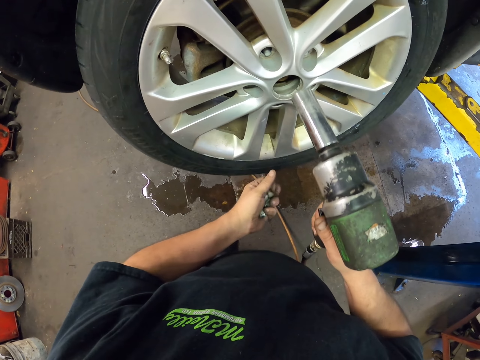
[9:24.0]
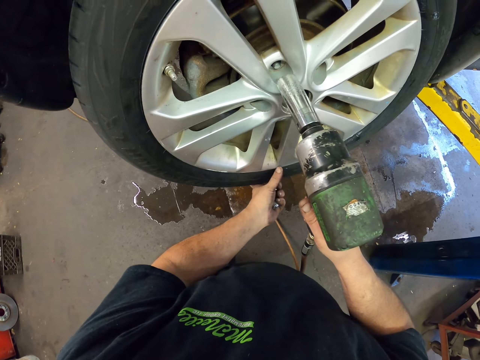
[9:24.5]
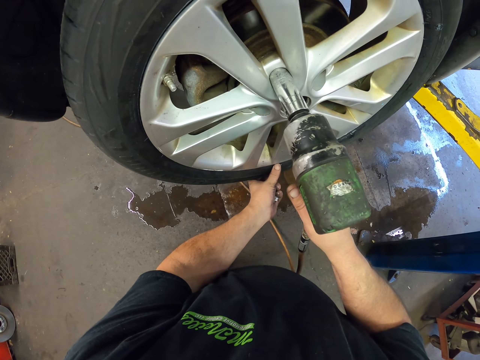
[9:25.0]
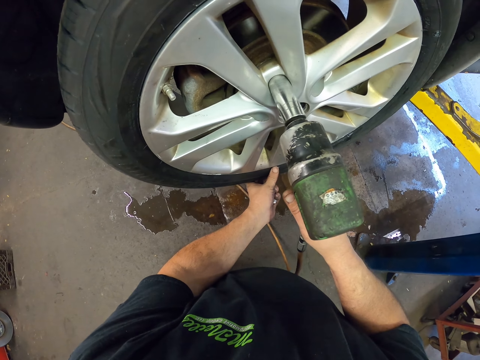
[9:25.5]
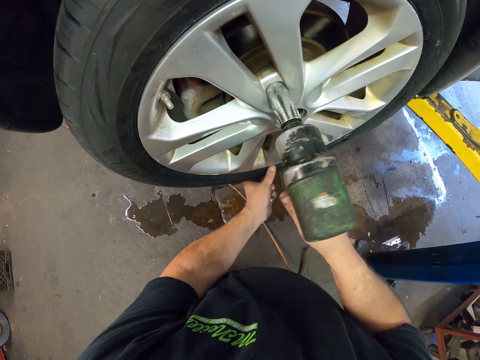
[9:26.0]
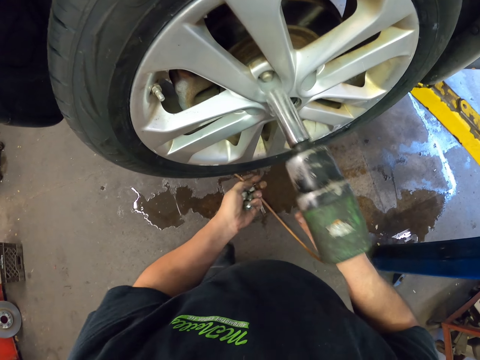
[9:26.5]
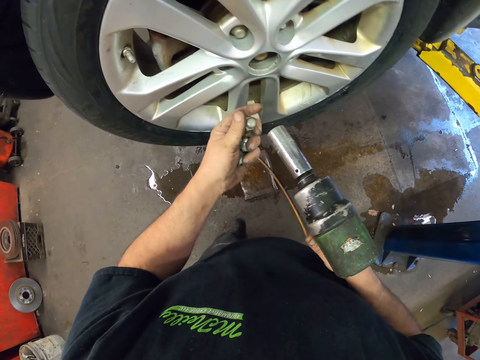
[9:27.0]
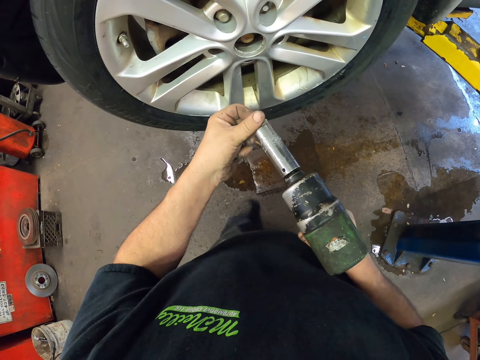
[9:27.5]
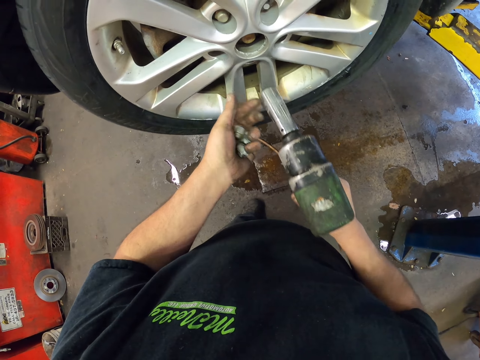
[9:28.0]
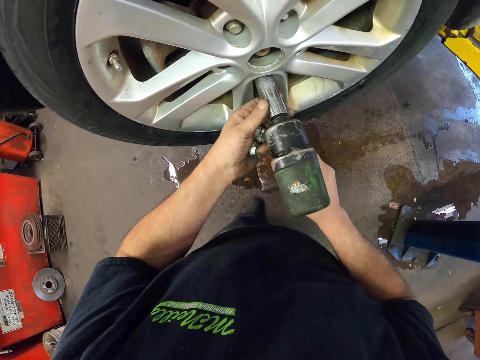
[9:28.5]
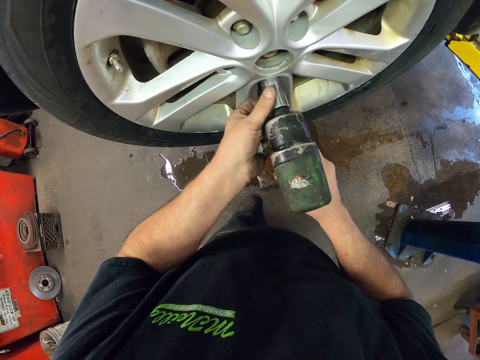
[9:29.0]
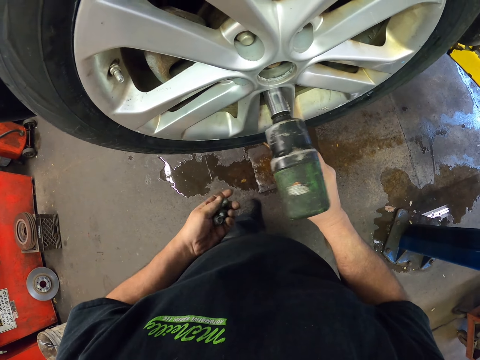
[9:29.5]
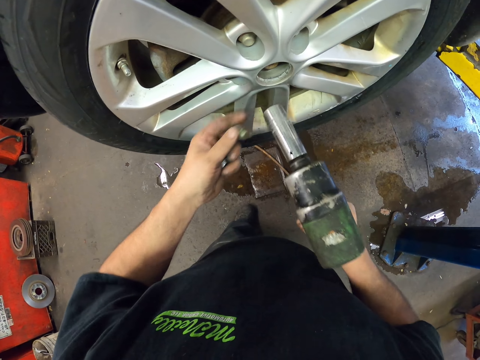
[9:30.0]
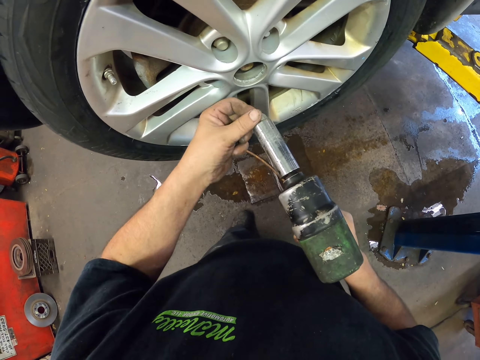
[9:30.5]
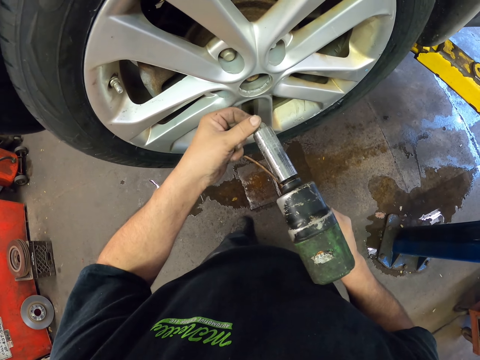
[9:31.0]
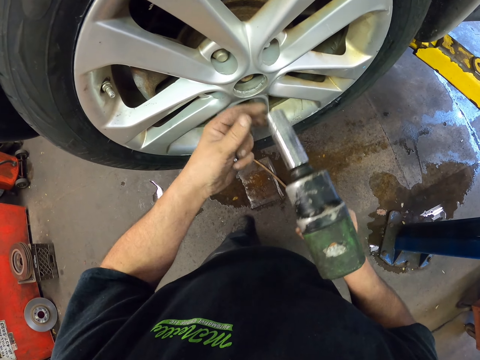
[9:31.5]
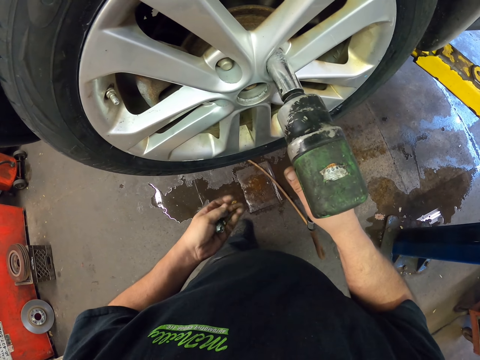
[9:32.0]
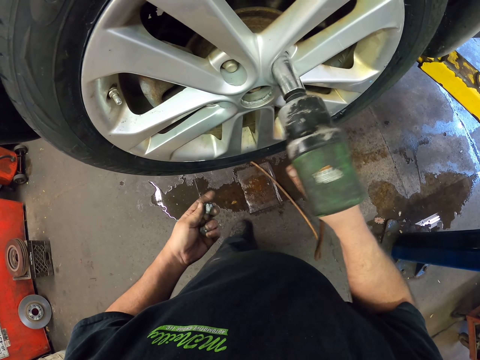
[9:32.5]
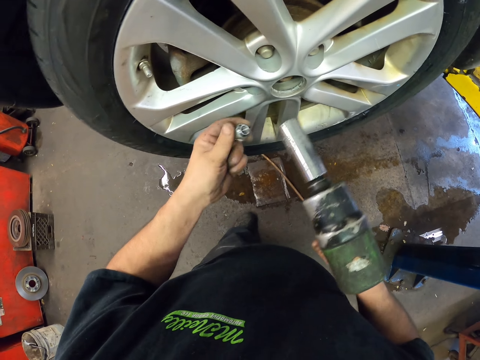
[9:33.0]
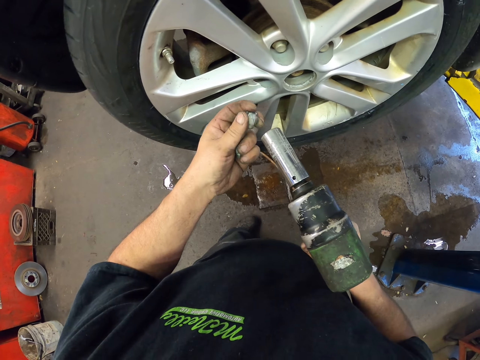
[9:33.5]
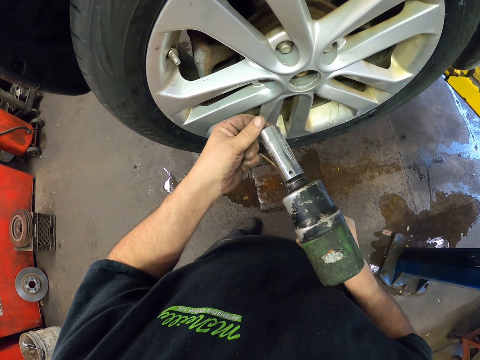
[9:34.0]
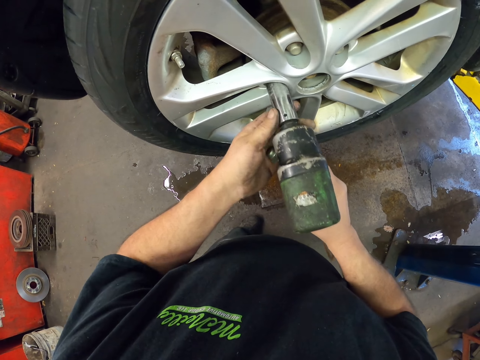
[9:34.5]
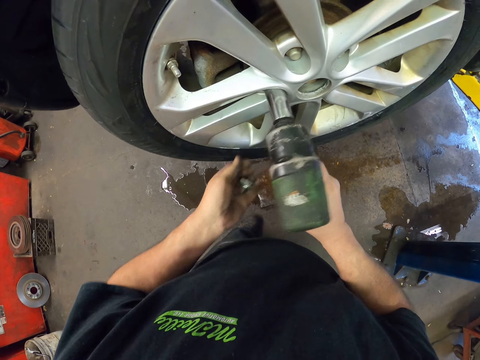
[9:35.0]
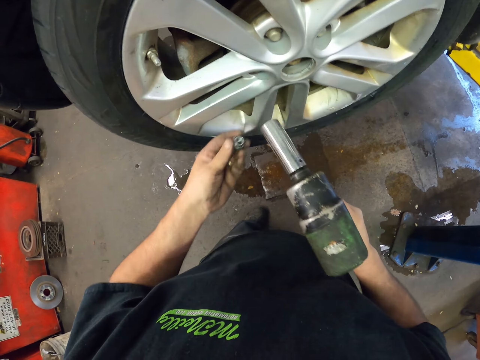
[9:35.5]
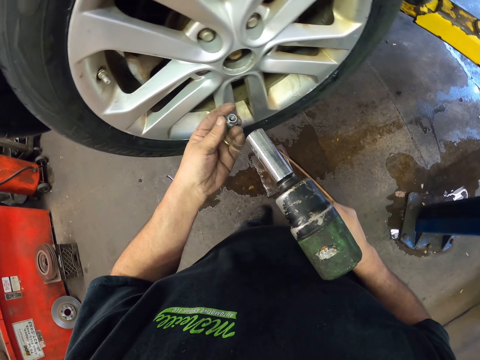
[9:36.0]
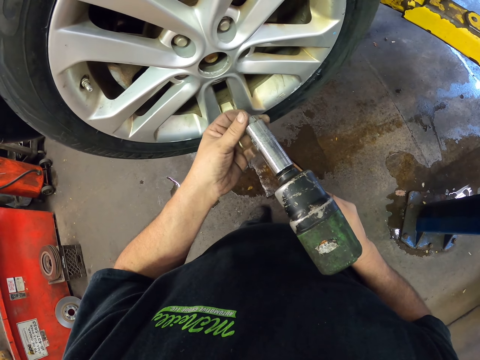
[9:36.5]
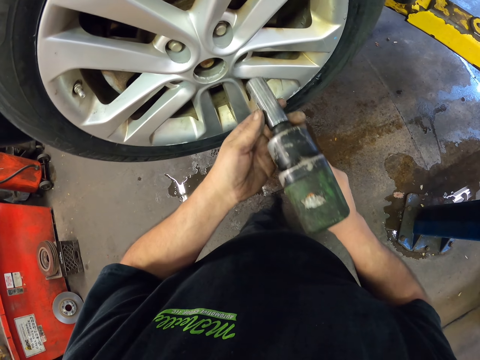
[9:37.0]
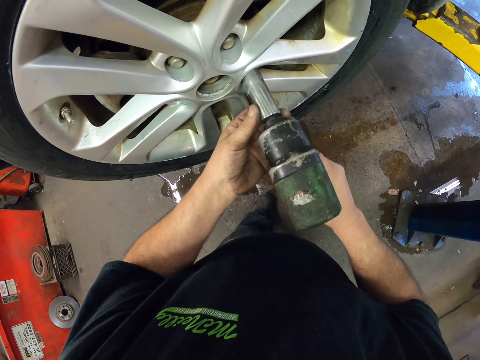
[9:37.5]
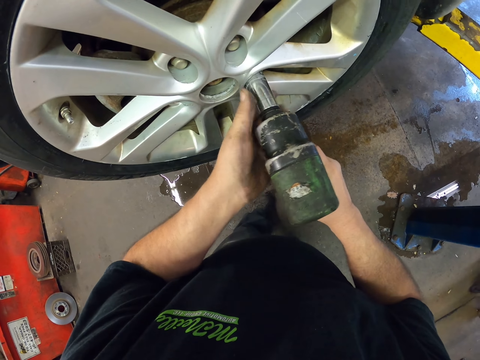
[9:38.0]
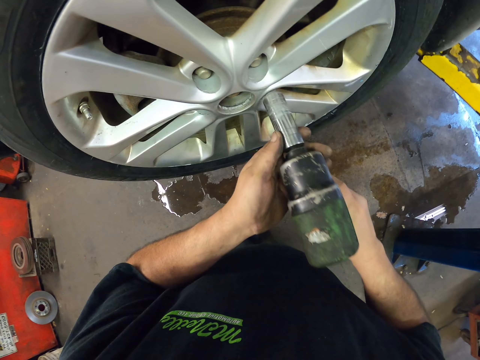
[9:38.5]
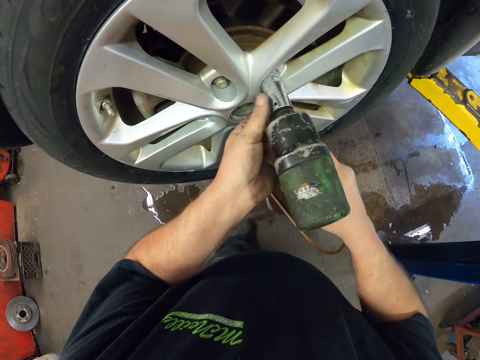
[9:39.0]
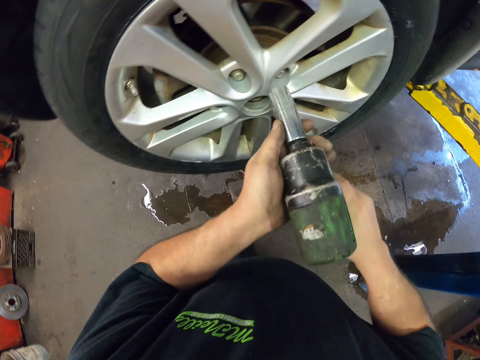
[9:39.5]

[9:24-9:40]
The camera wearer drills the nut on the wheel. They hold the wheel with a hand. They place the nut on the drill. They drill the nut on the wheel. They place the nut on the drill. They drill the nut on the wheel. They place the nut on the drill. They drill the nut on the wheel. They place the nut on the drill. They drill the nut on the wheel.

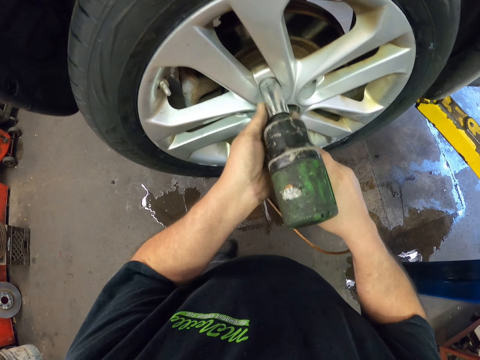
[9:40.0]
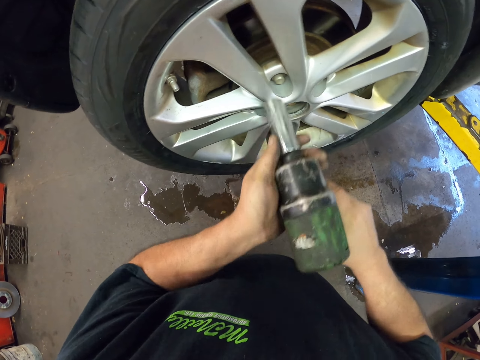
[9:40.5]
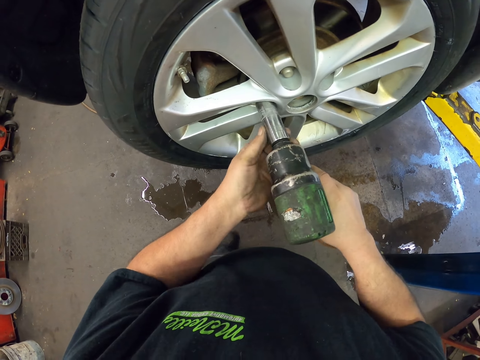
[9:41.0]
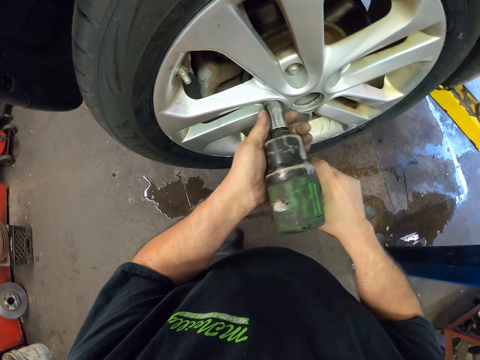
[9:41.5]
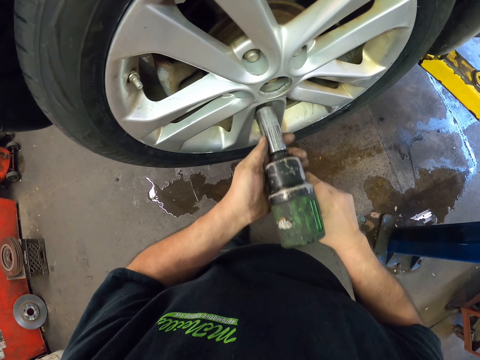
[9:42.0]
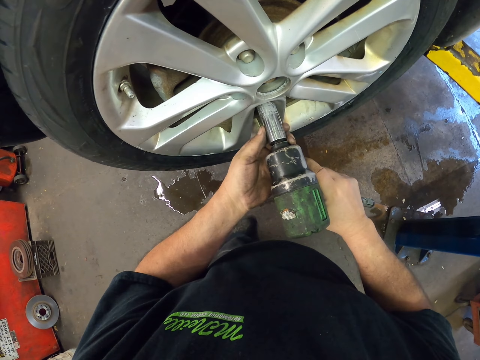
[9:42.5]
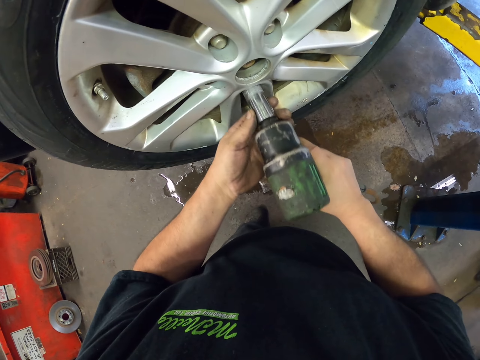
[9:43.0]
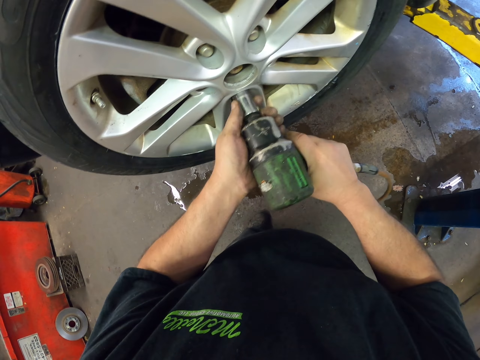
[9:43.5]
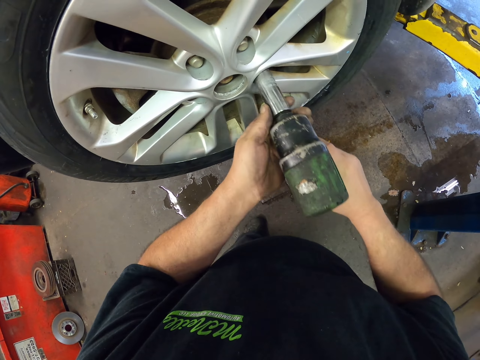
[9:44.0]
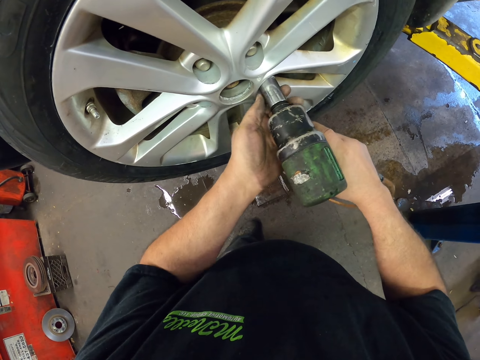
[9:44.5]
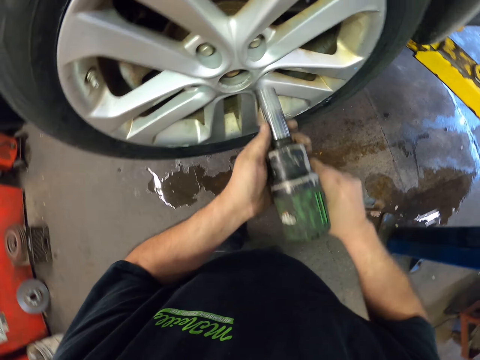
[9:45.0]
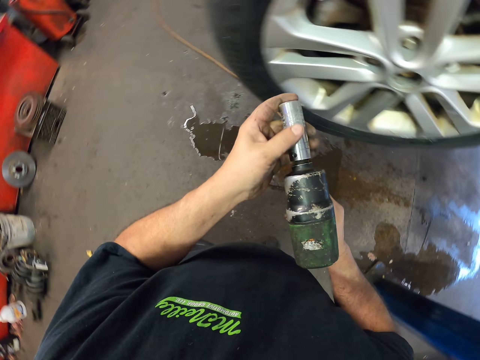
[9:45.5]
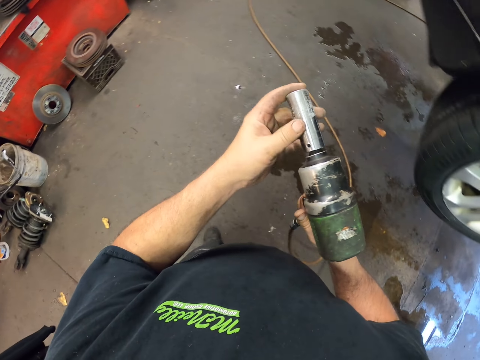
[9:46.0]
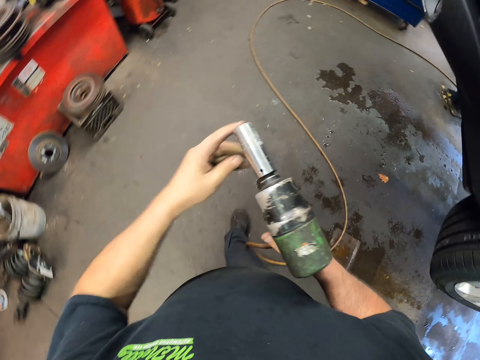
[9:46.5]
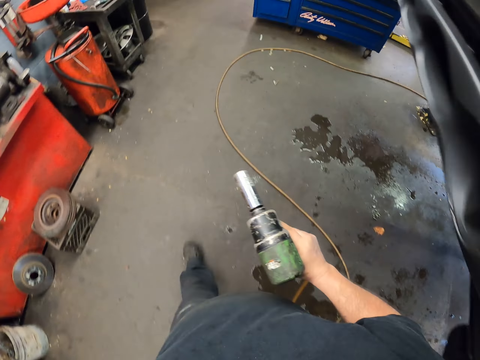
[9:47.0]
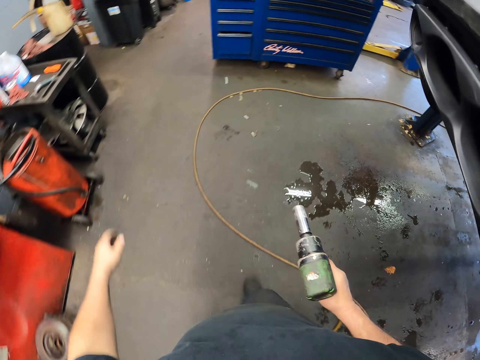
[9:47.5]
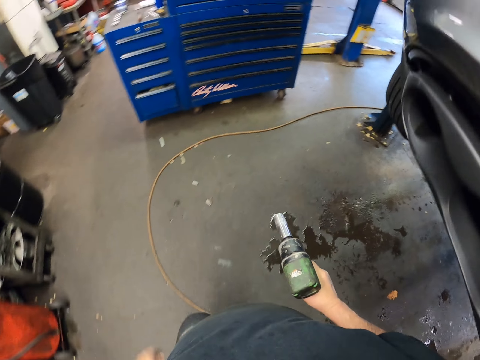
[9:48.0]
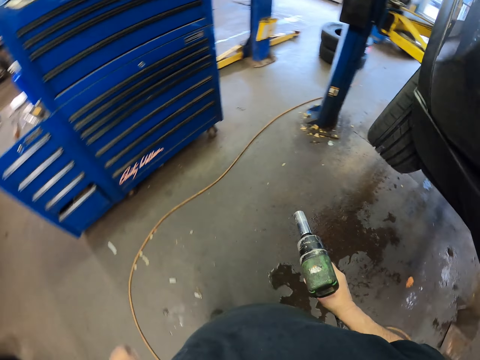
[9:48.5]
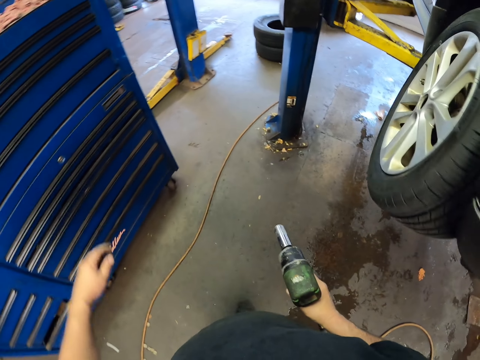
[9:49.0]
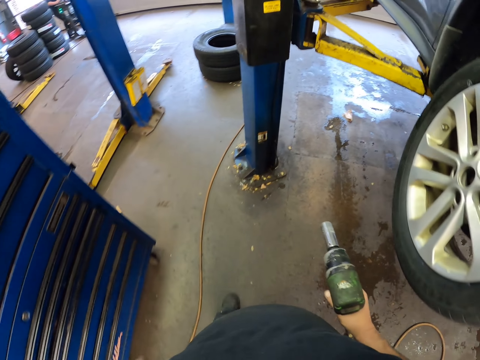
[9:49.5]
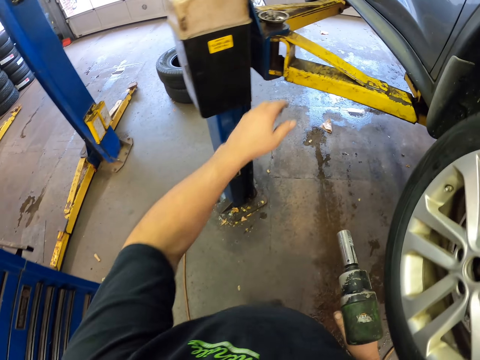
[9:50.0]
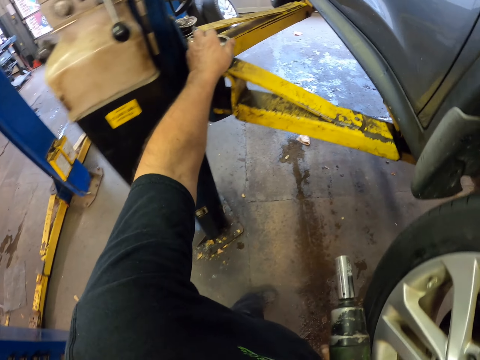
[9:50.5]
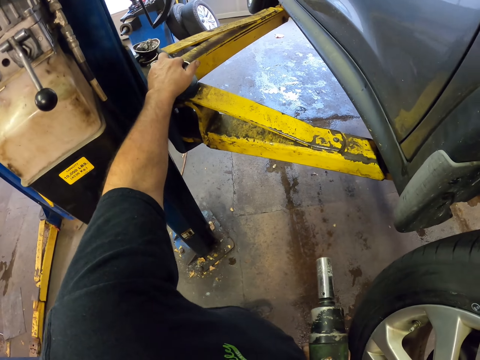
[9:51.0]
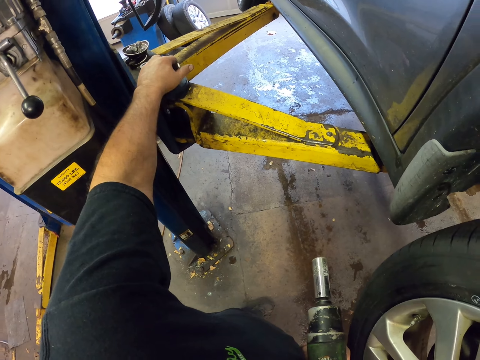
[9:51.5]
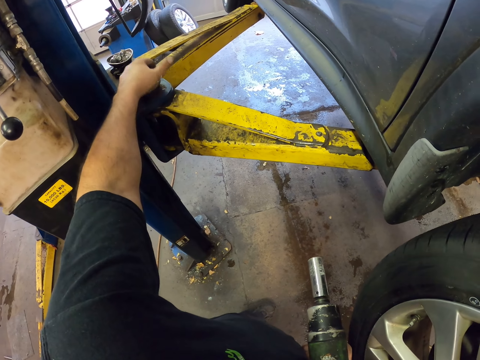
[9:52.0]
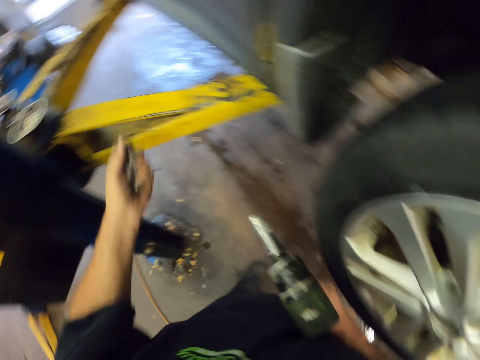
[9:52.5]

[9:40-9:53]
The camera wearer fixes the nut in the wheel repeatedly. They rub the machine. They walk around. They pick a nut from the metal.
